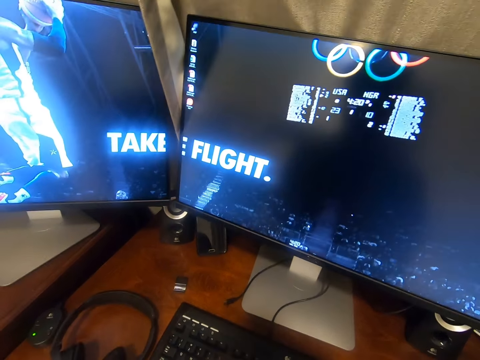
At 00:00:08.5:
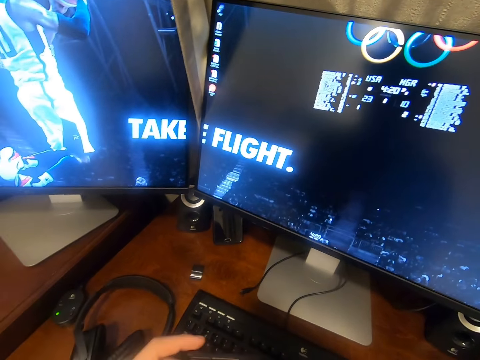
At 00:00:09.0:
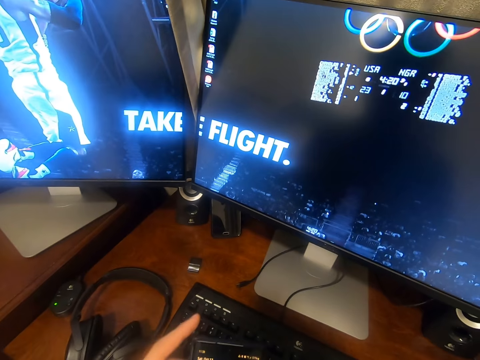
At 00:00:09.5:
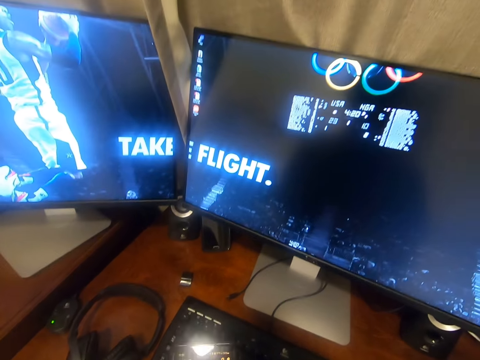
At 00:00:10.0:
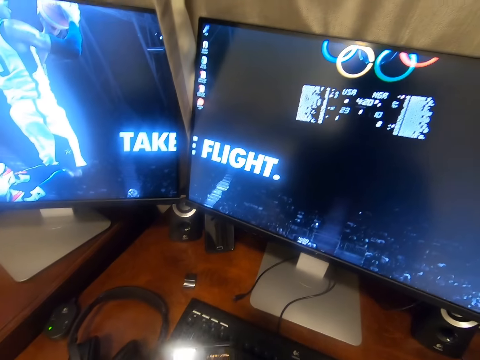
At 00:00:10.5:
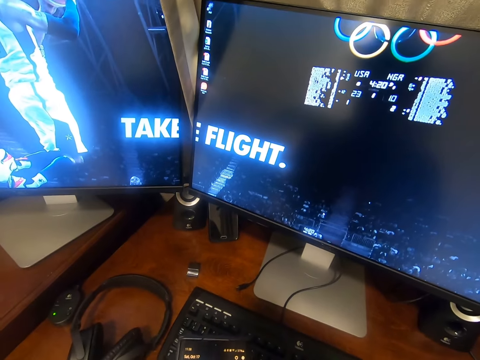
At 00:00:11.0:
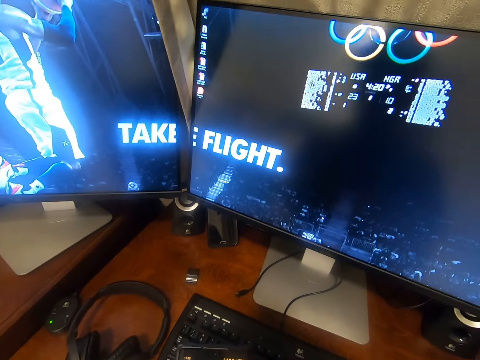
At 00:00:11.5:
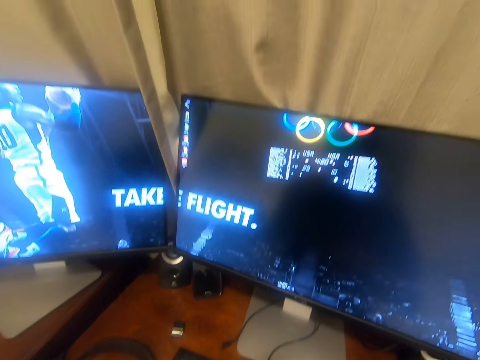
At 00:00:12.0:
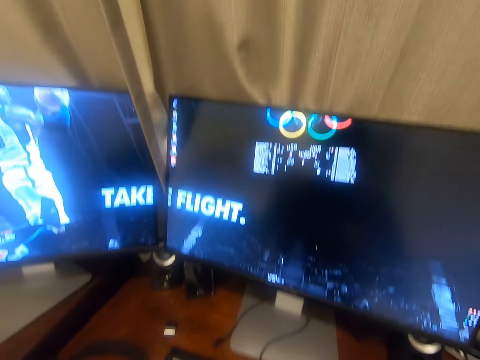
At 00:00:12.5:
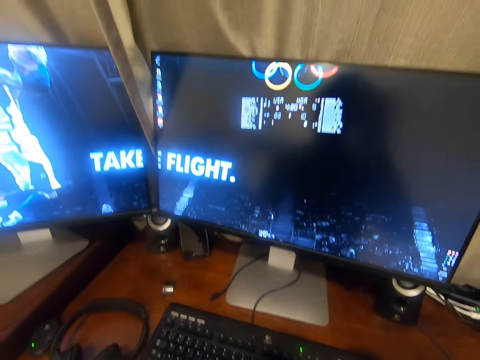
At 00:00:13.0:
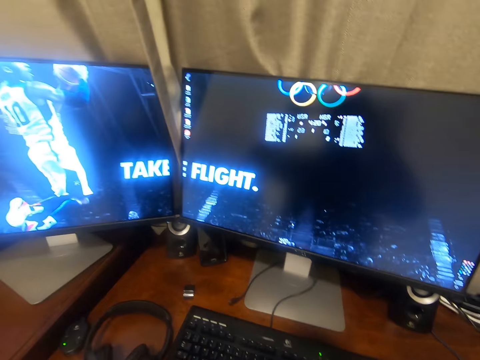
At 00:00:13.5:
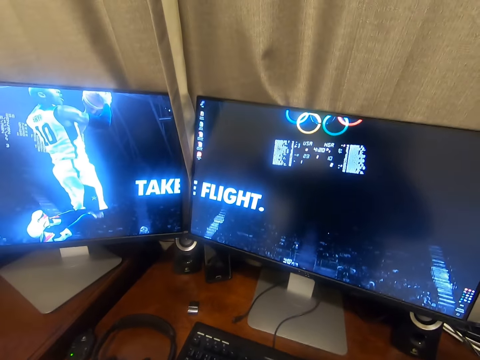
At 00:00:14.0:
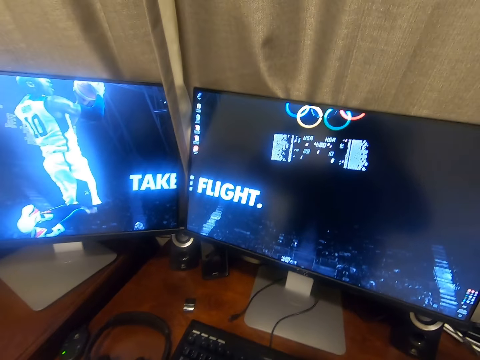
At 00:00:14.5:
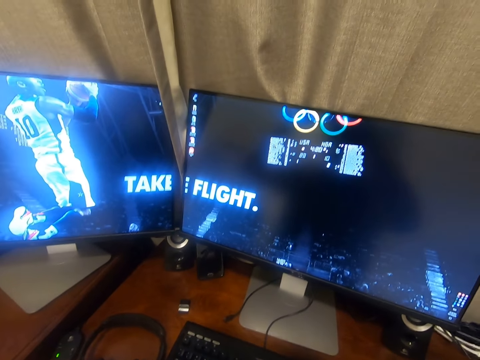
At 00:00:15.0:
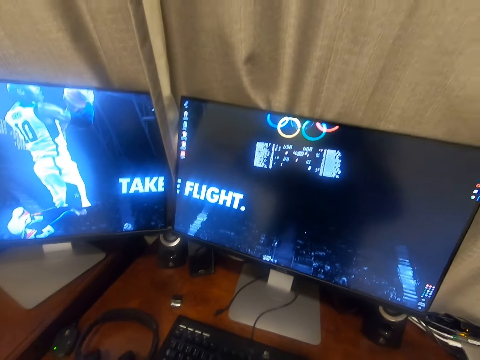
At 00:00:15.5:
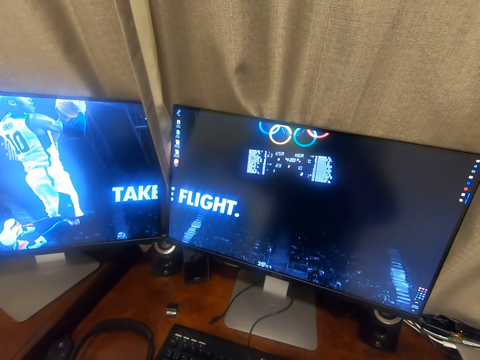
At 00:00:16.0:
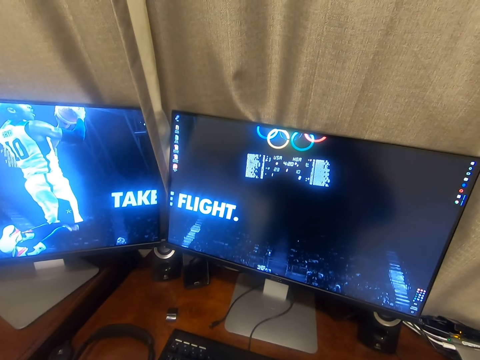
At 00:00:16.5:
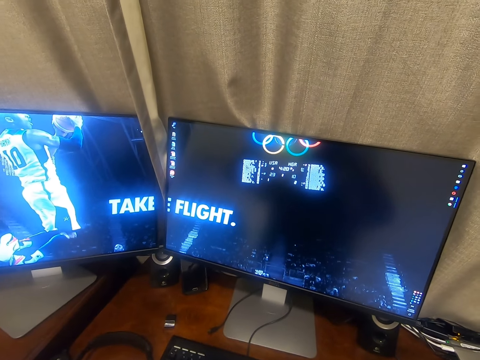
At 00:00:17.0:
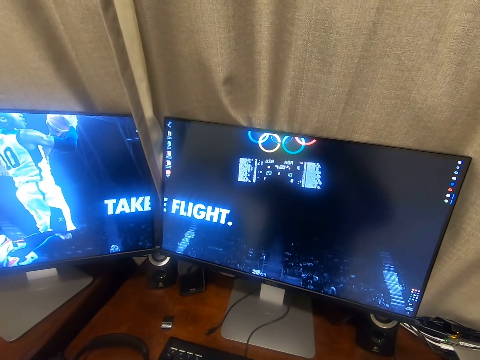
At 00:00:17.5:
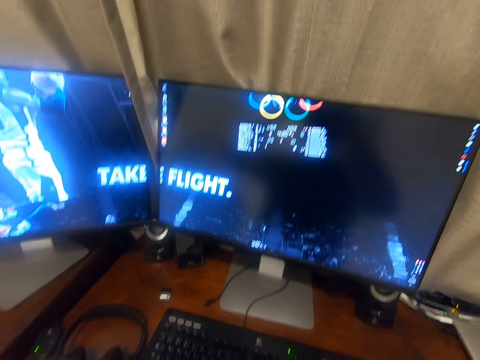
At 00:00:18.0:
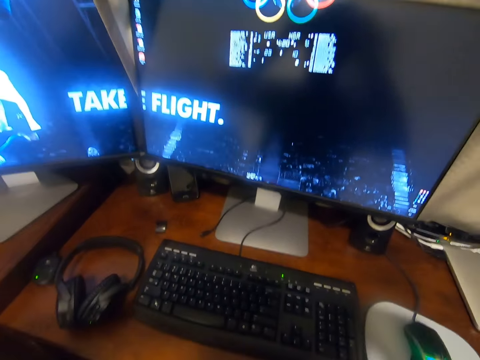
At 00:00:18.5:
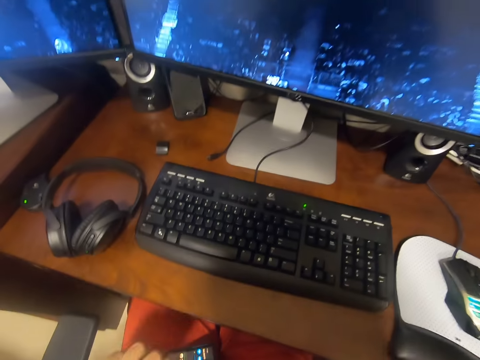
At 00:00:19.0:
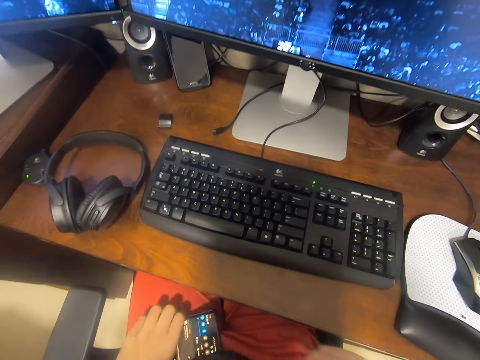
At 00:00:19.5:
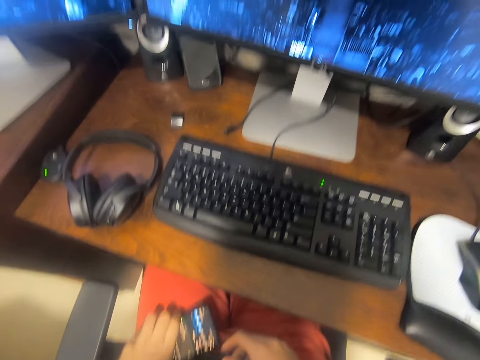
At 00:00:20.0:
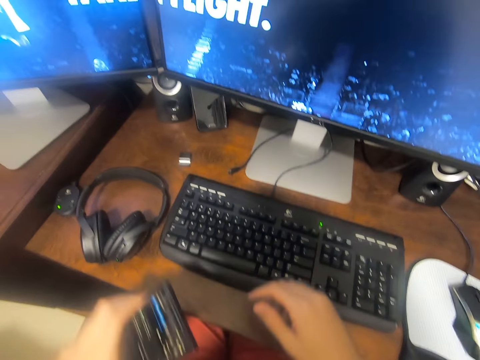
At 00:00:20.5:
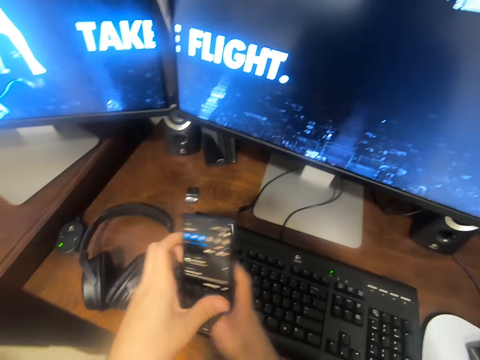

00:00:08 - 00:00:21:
The camera wearer holds the phone. They stretch a finger. They look up. They adjust the camera. They stare at the screen. They pick up the phone and operate the phone.

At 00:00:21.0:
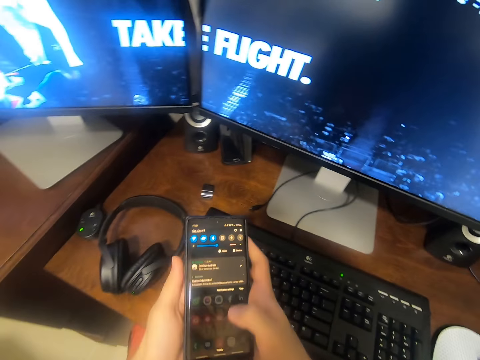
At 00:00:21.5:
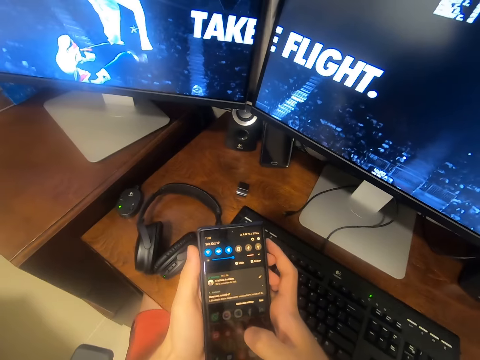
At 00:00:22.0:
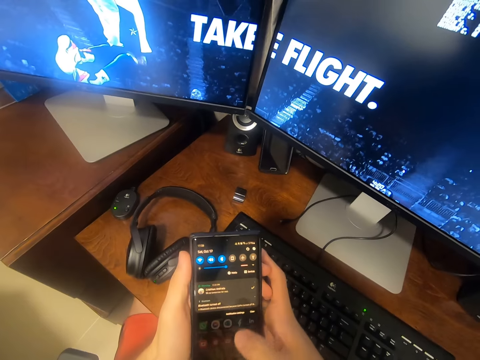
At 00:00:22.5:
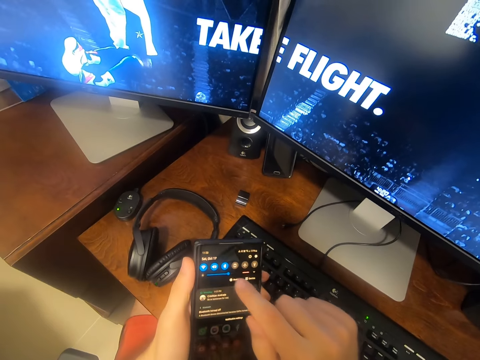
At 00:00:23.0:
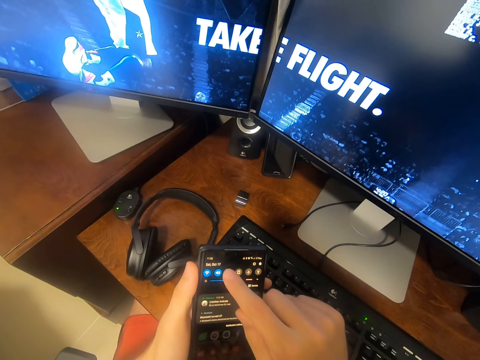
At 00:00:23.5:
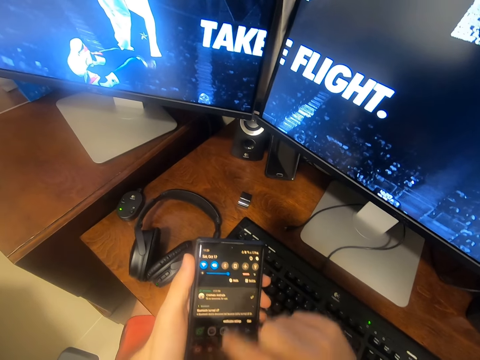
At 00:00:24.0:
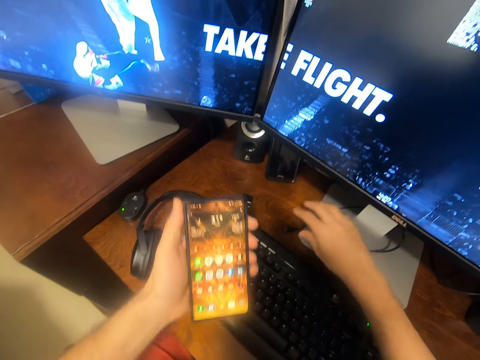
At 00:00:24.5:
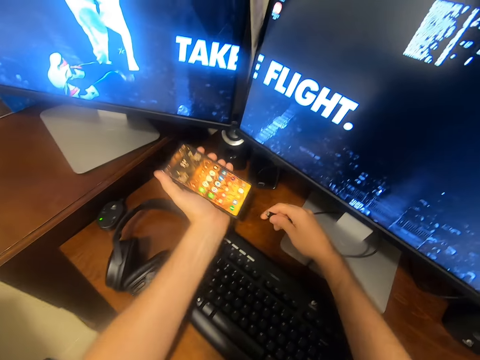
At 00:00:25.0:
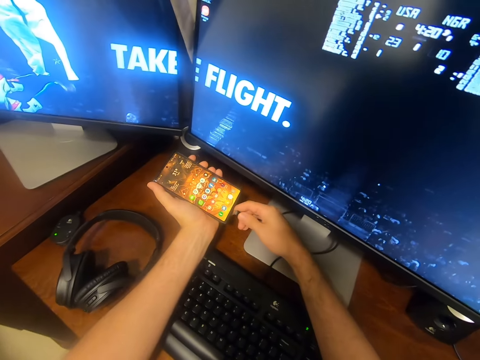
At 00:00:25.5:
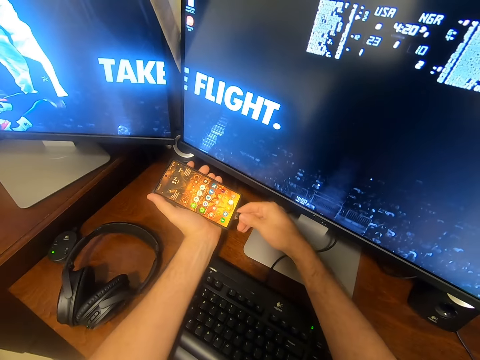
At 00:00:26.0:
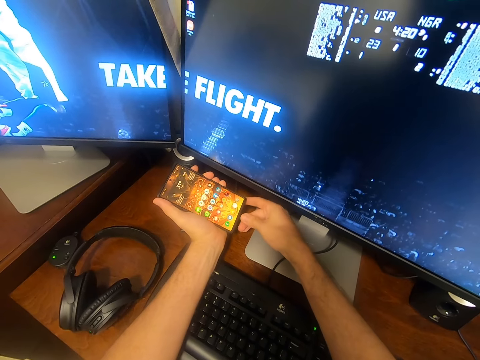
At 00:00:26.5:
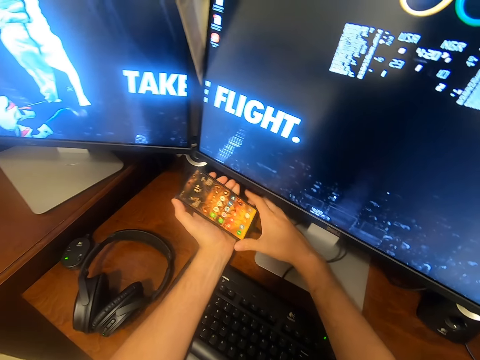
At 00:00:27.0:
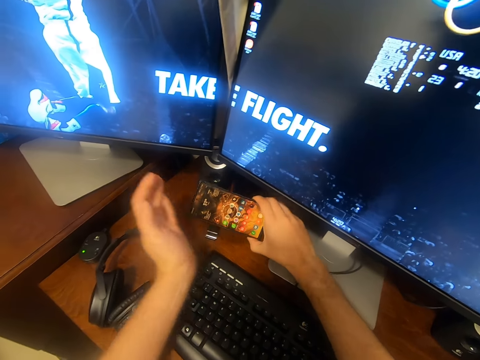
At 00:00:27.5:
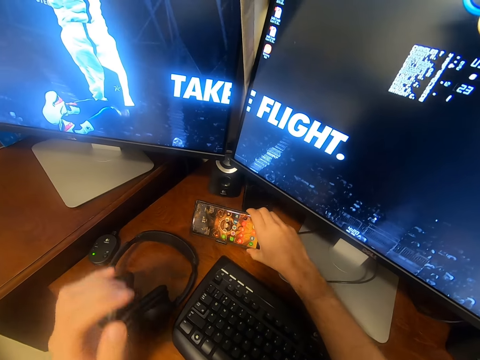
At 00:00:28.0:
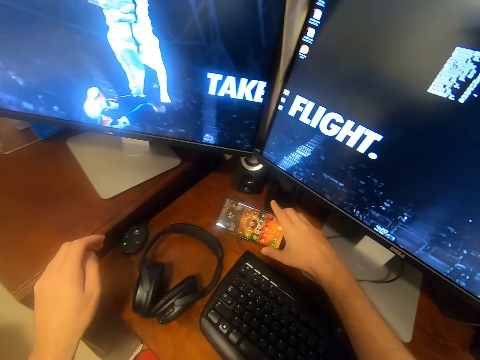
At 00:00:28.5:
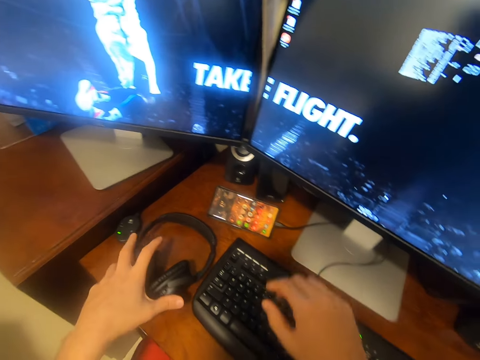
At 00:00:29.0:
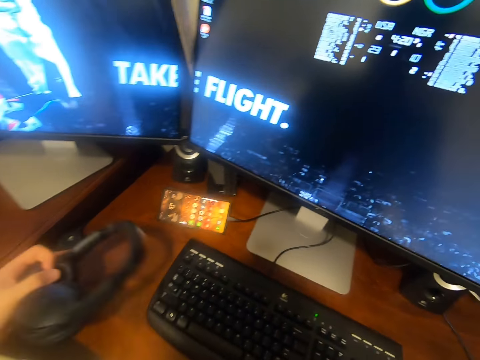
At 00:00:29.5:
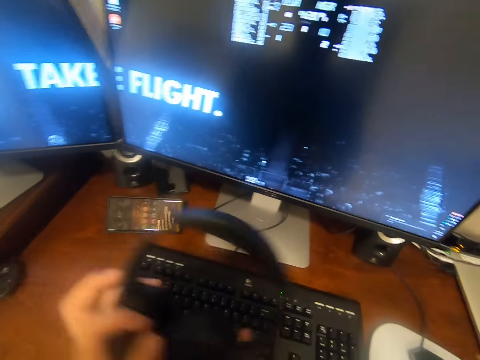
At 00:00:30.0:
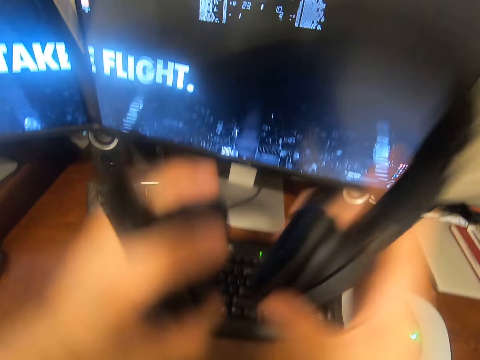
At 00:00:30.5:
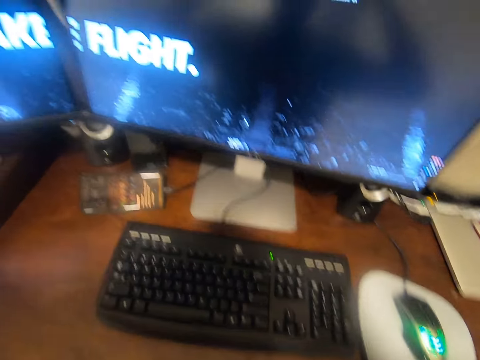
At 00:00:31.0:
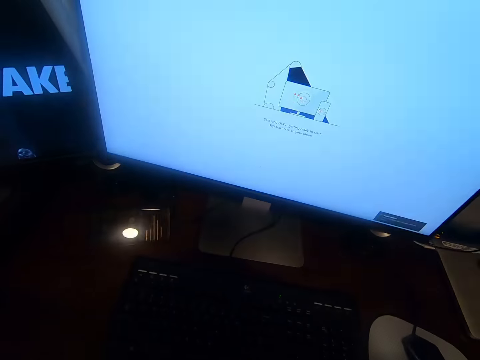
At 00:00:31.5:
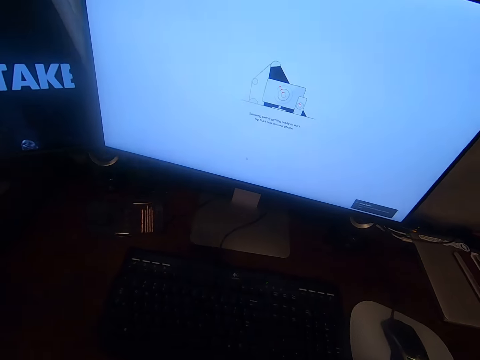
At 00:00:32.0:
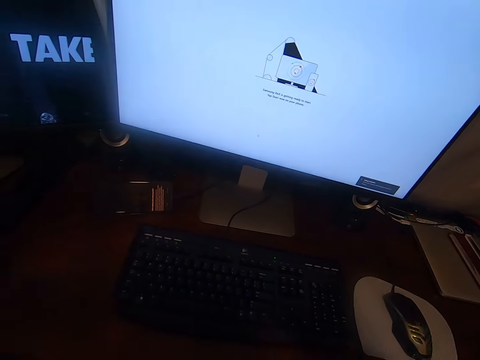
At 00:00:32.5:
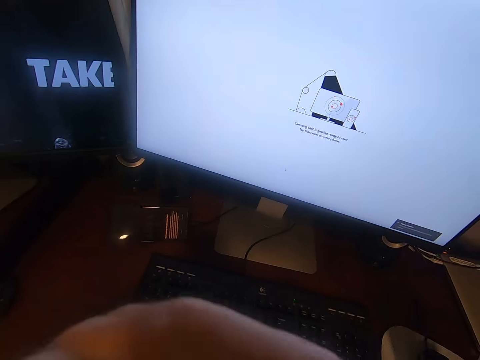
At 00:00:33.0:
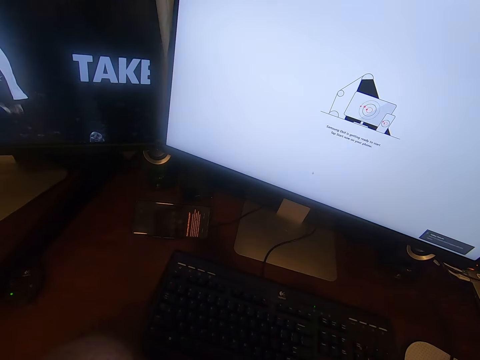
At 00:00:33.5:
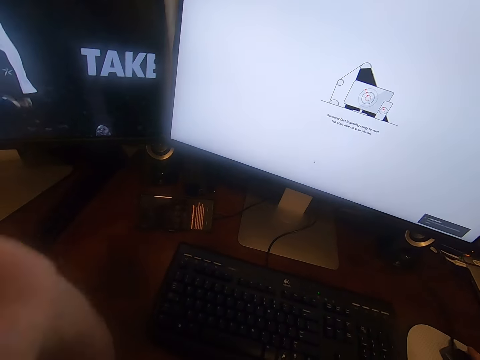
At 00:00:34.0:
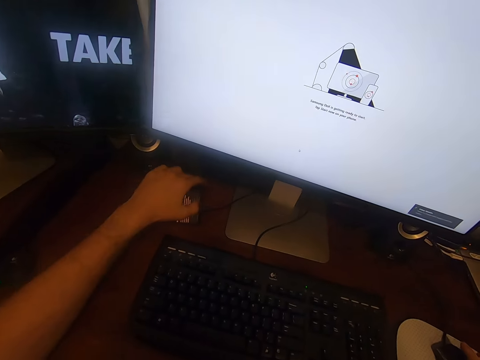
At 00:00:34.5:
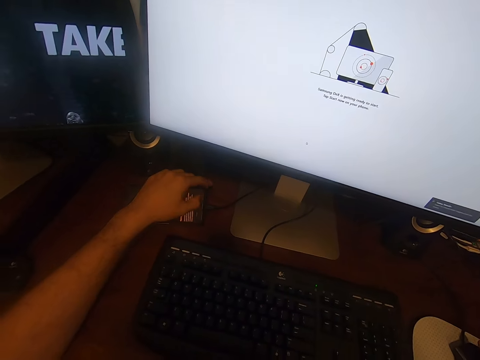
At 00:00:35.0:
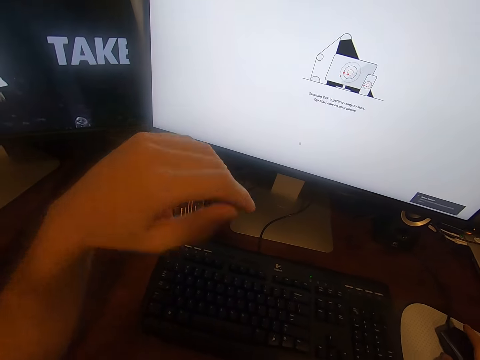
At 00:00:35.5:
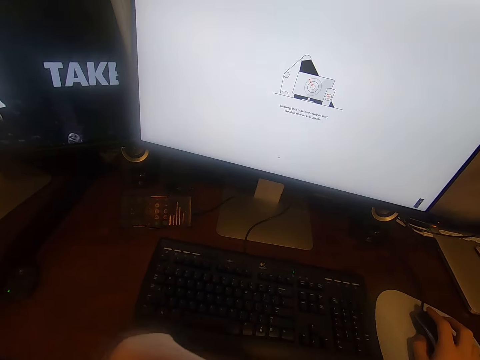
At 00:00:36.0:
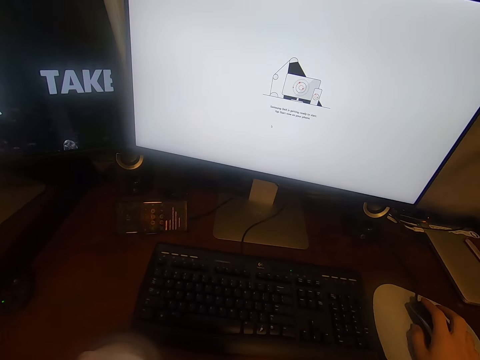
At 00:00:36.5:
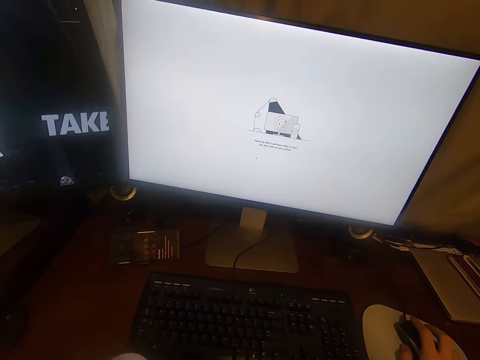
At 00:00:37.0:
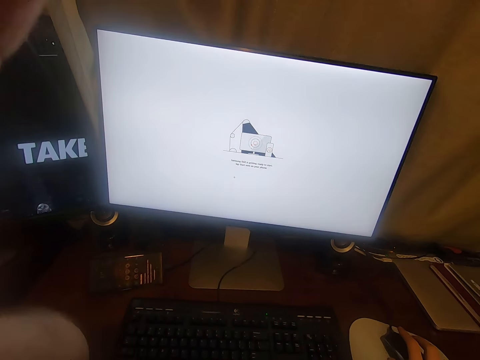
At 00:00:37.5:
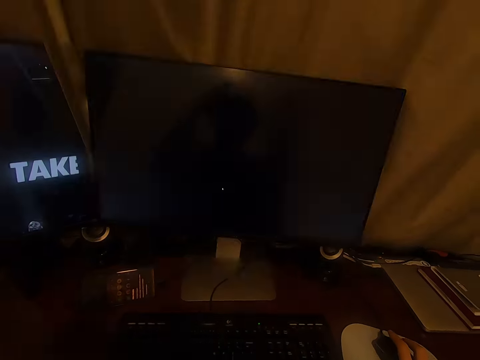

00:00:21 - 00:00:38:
The camera wearer holds the hand with both hands. They use the phone. They hold the cable. They pick up the cable. They put the cable in the phone. They hold the phone with the other hand. They place the phone on the table. They pick up the headphones. They hold the headphones with both hands. They lift the headphones. They put the headphones on the head. They drop the hand down. They lift the hand. They drop the hand down. They touch the phone. They use the phone. They lift the hand. They stare at the computer.
